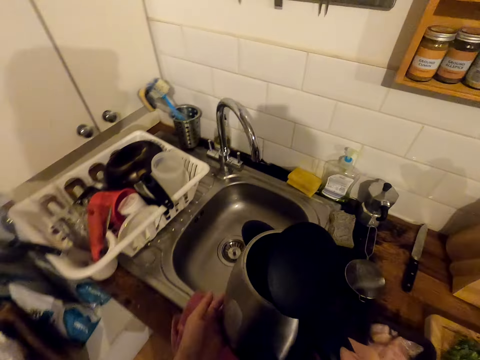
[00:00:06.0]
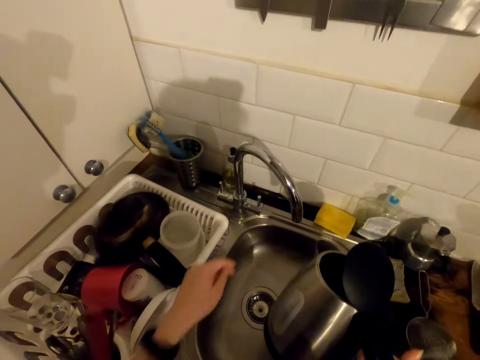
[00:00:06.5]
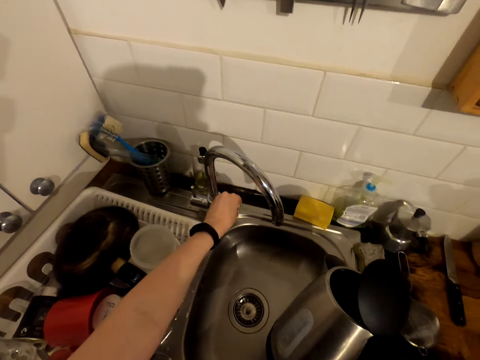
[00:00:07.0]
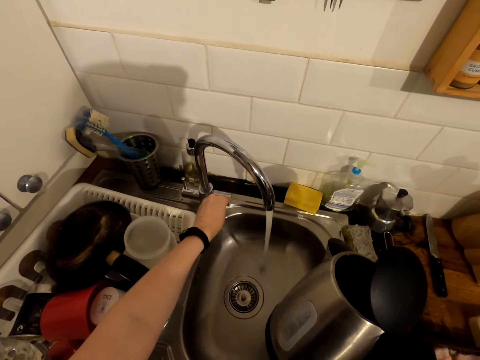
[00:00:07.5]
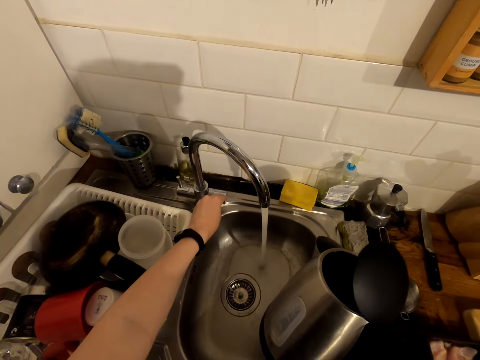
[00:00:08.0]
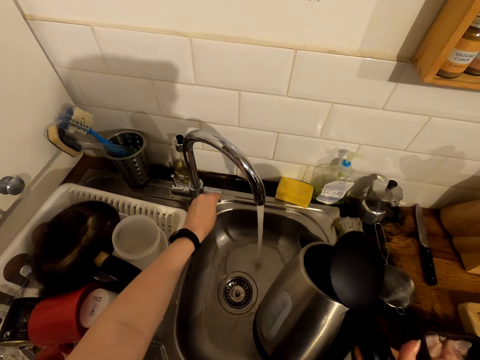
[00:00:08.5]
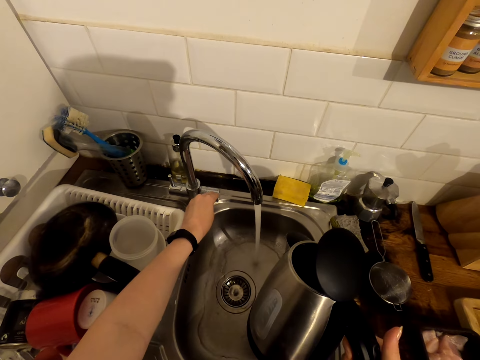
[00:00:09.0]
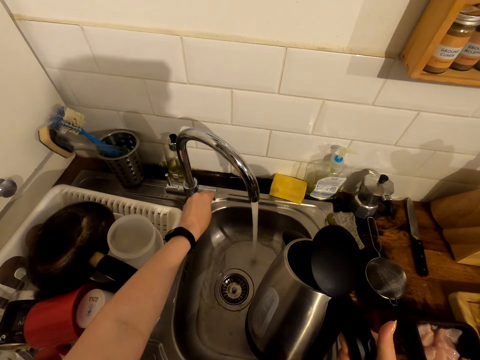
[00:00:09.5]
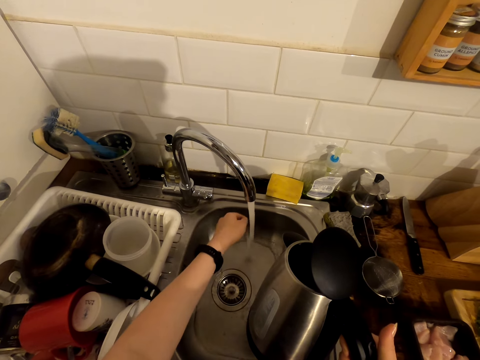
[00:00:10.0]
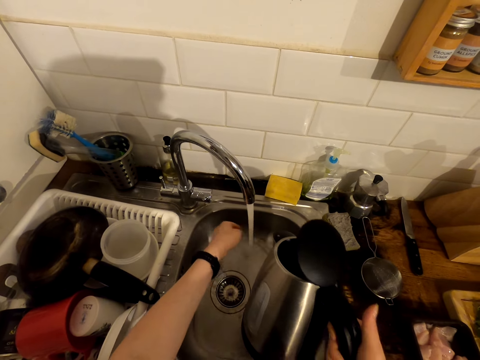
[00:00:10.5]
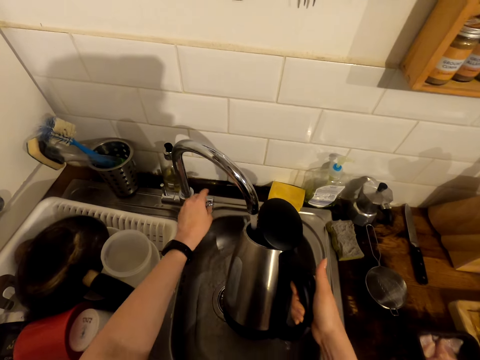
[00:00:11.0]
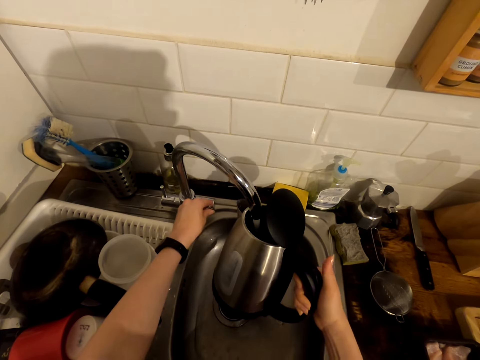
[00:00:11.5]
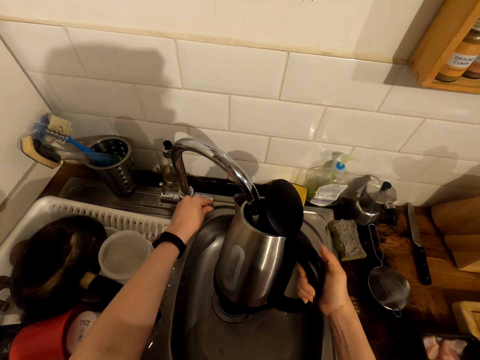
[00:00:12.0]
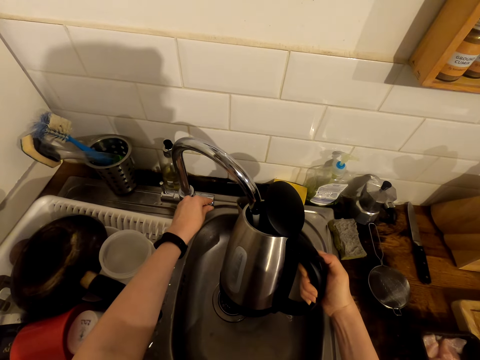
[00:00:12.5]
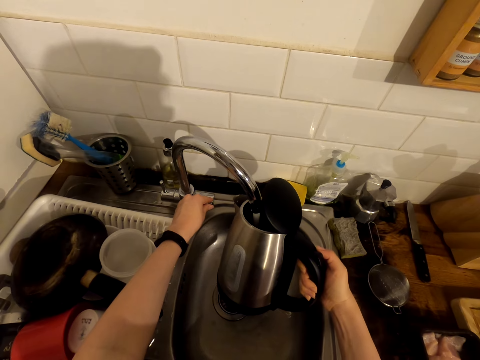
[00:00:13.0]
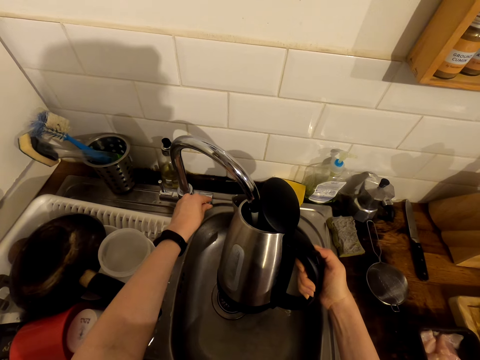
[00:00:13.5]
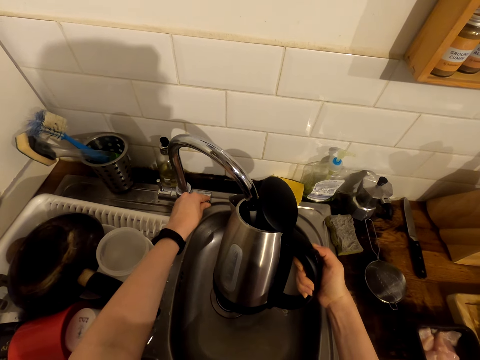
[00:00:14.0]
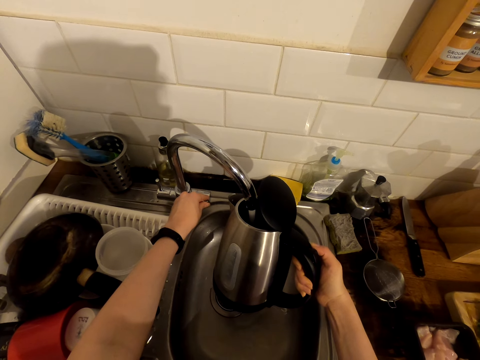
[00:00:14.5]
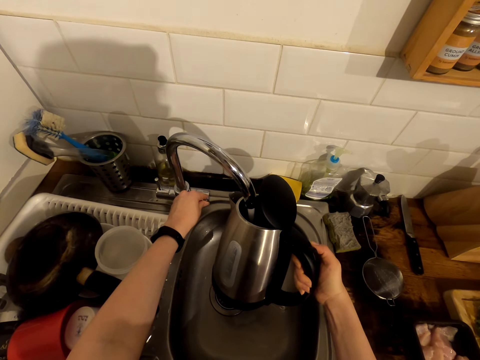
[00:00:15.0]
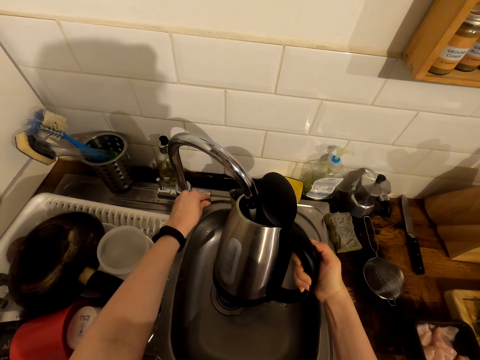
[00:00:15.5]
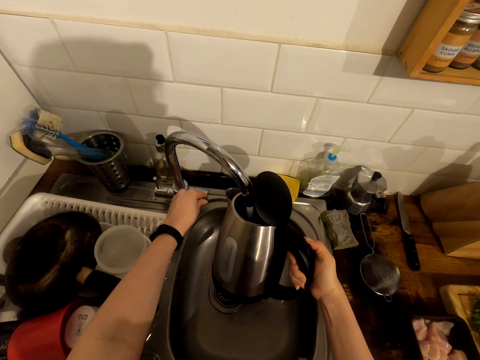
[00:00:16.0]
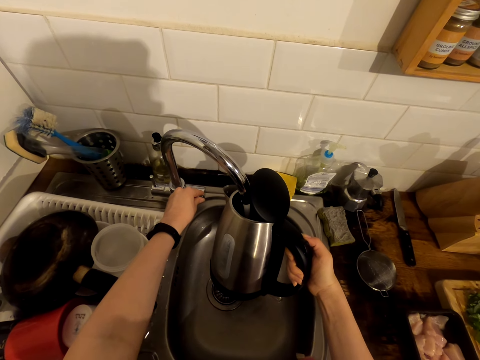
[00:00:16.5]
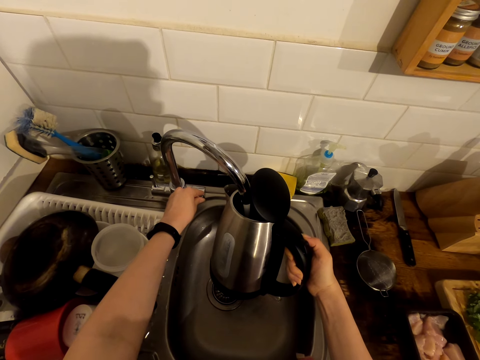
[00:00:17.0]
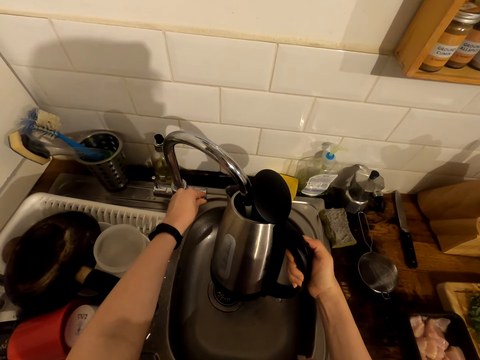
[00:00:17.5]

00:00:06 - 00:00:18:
The camera wearer opens the sink tap. They touch the flowing water. They fetch water with the electric kettle.

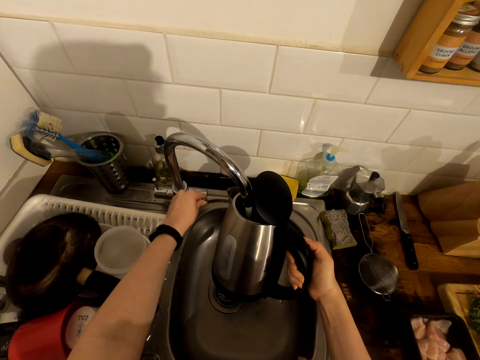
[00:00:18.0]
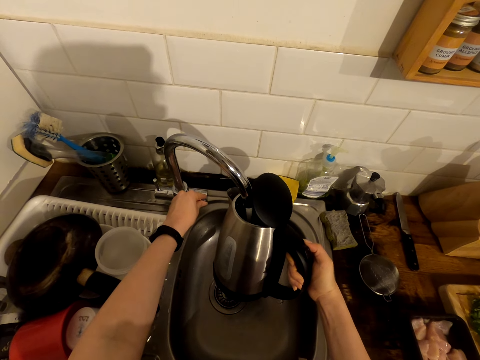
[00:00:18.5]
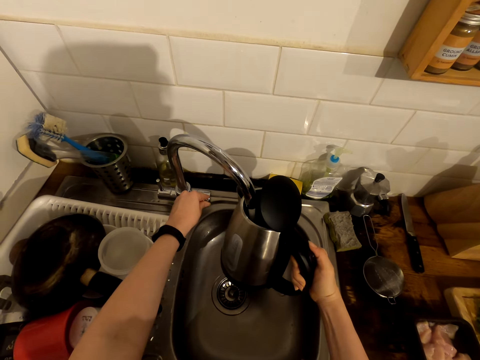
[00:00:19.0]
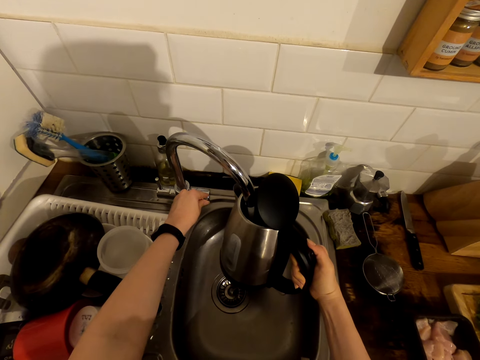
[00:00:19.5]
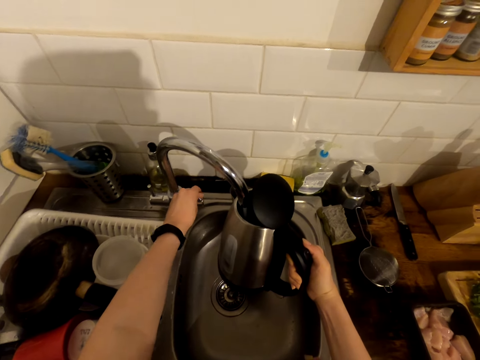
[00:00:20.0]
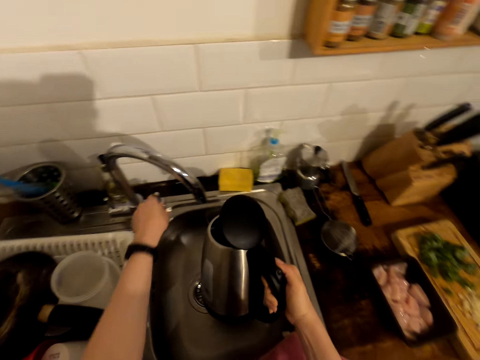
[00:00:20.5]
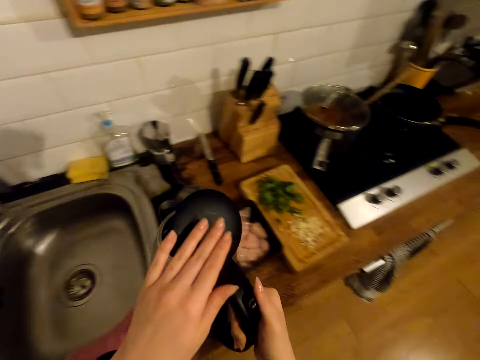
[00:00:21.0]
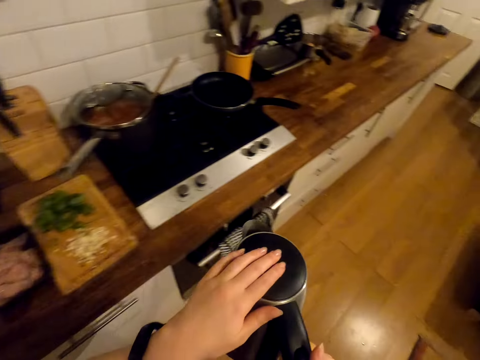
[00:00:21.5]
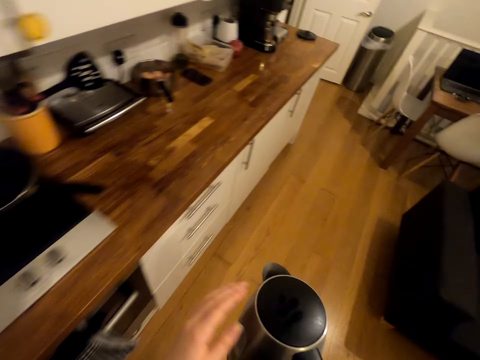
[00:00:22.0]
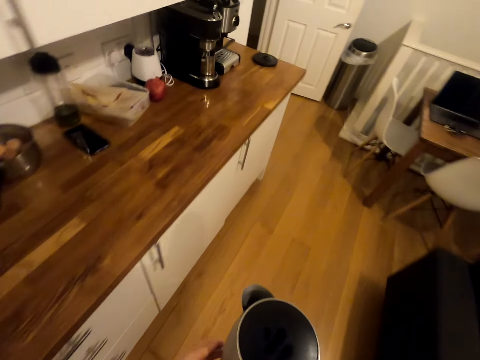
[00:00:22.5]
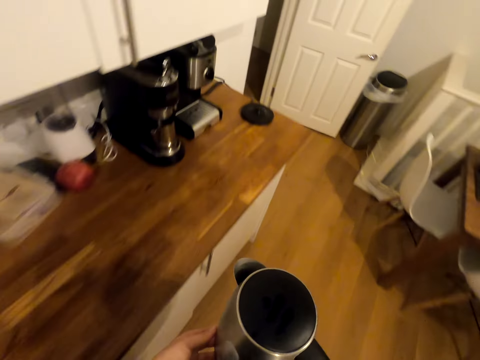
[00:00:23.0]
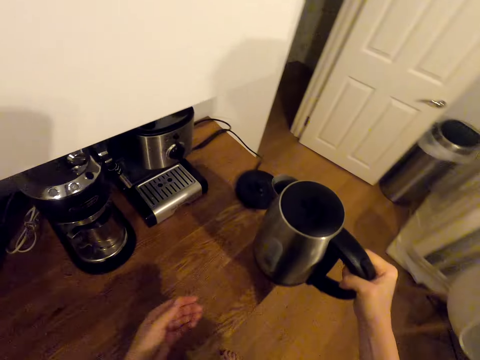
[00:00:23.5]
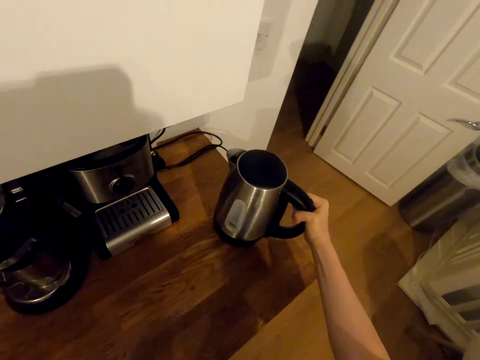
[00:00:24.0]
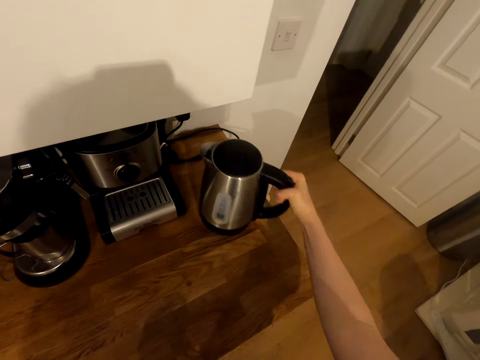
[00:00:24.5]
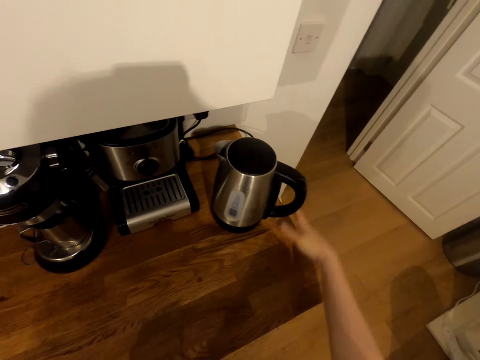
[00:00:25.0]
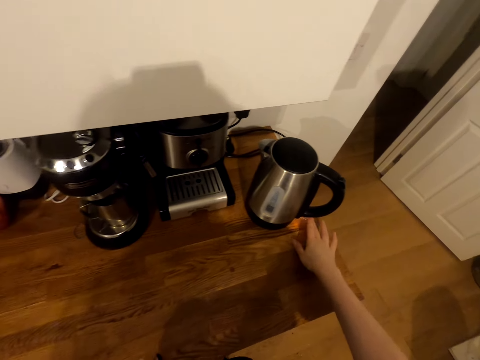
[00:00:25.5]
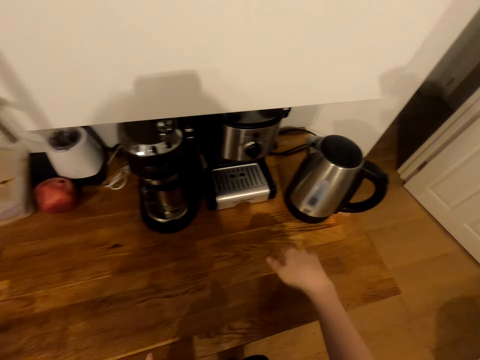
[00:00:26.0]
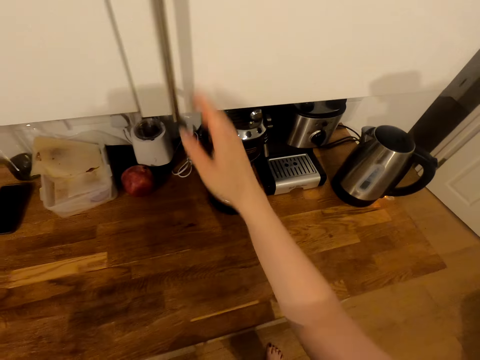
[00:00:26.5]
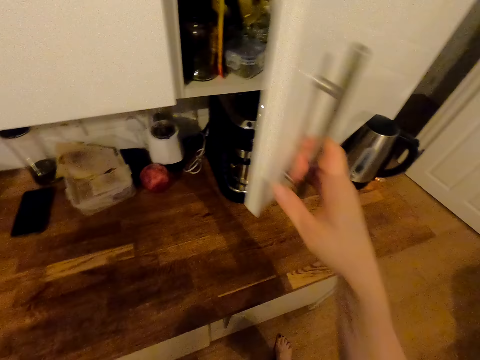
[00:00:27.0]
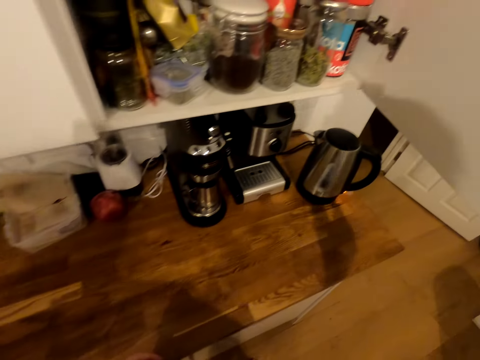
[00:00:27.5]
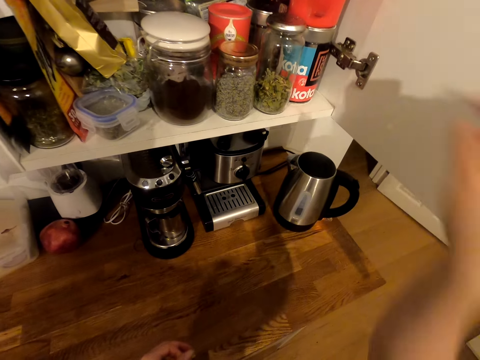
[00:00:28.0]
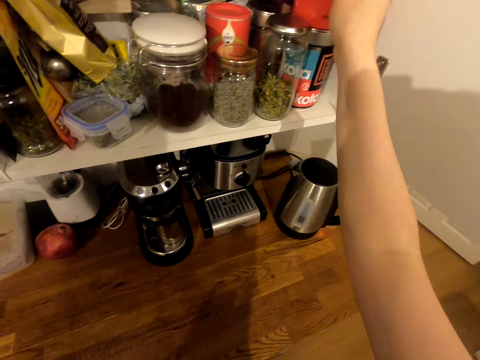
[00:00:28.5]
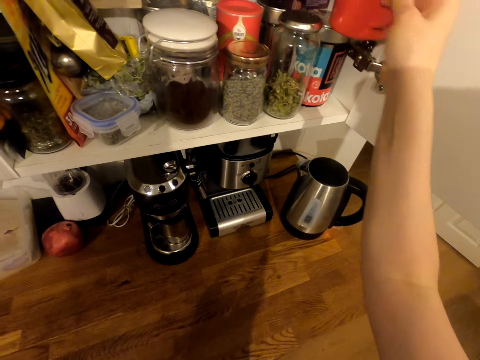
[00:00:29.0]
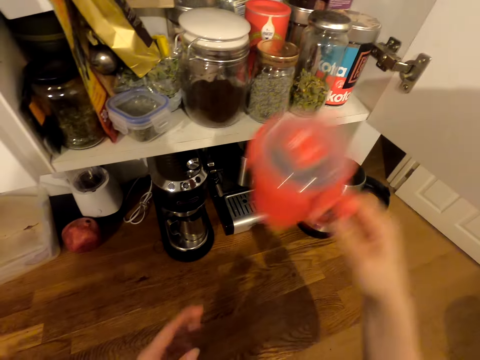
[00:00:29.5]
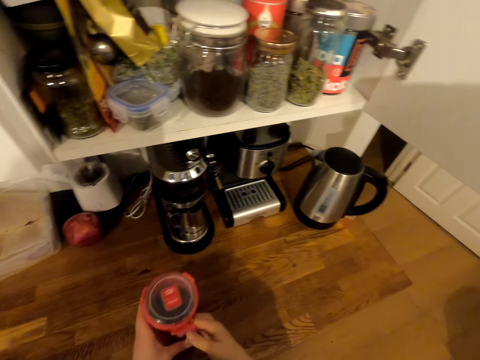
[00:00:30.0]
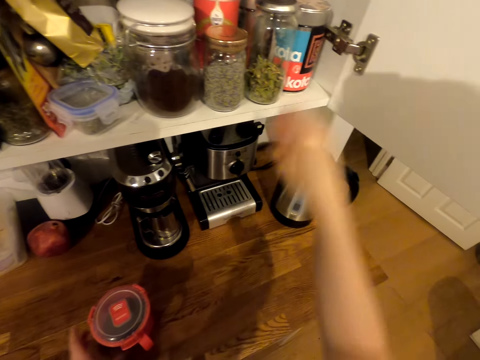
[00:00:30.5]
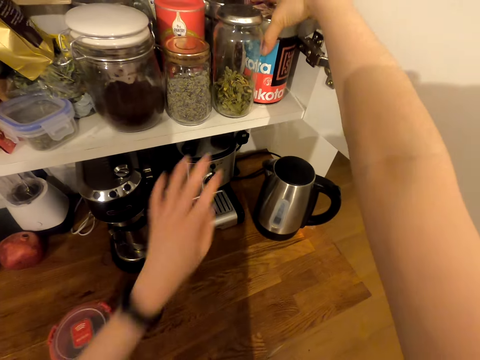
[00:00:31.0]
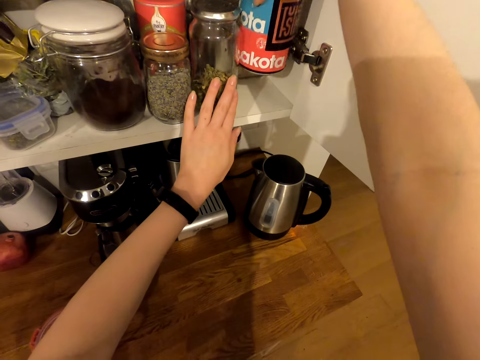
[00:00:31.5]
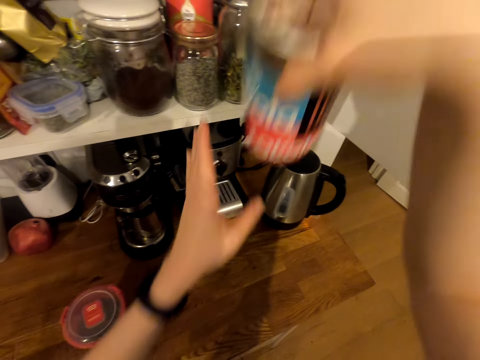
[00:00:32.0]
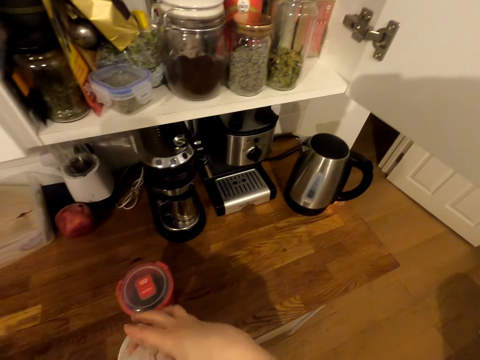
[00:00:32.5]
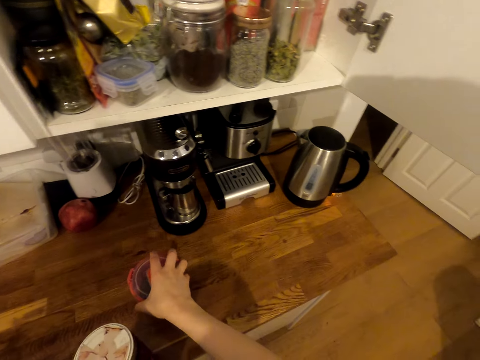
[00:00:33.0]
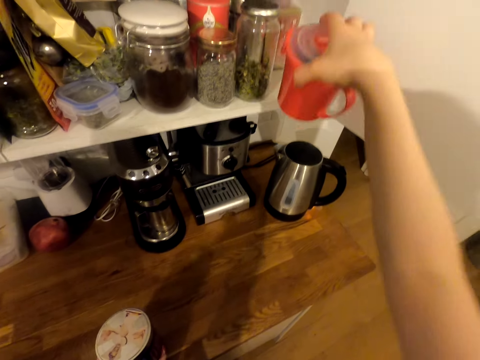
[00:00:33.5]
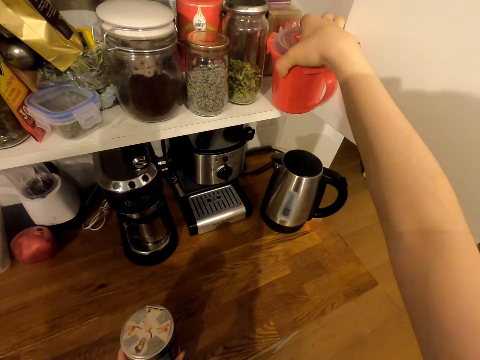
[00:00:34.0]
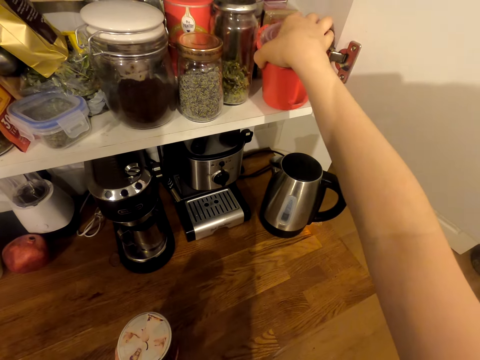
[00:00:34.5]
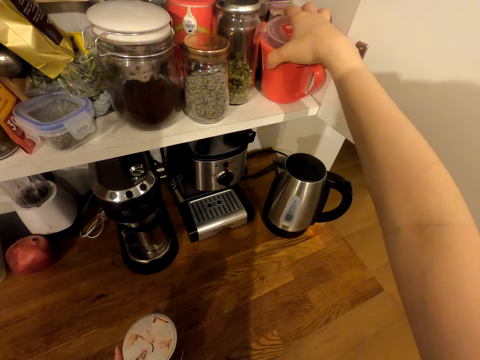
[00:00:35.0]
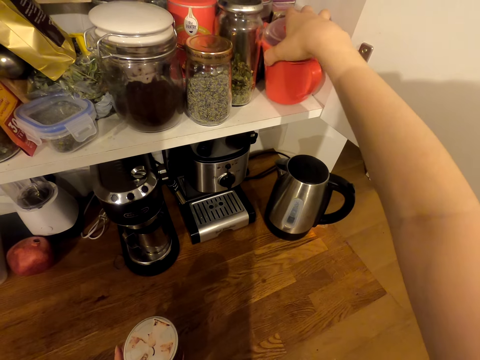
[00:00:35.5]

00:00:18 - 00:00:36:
The camera wearer closes the sink tap. They walk around, close the electric kettle and put the electric kettle in its holder on the table. They turn on the electric kettle. They open a kitchen cabinet. They pick up a jug from the kitchen cabinet. They put the jug on the table. They pick up a storage can from the kitchen cabinet. They put the jug in the kitchen cabinet.
